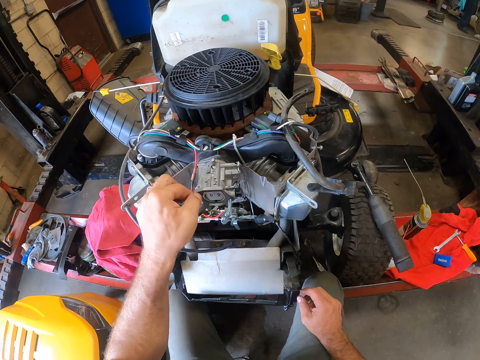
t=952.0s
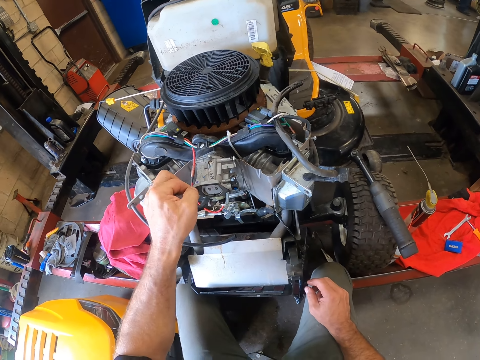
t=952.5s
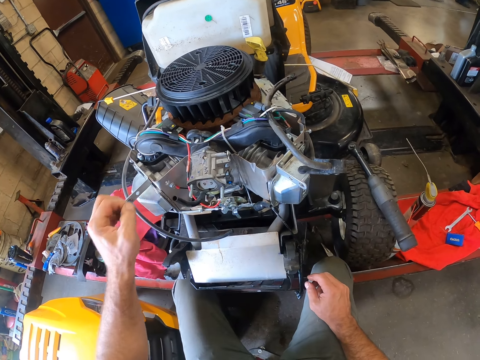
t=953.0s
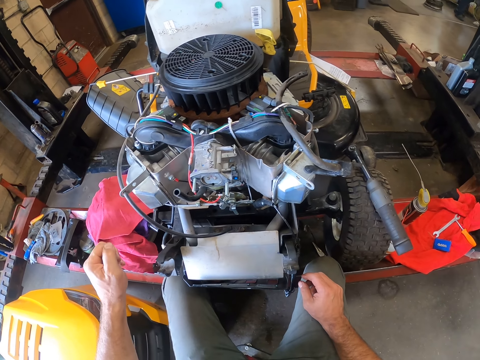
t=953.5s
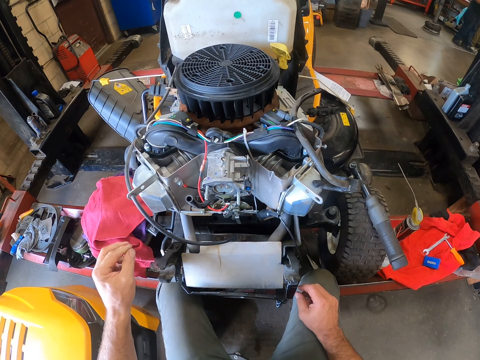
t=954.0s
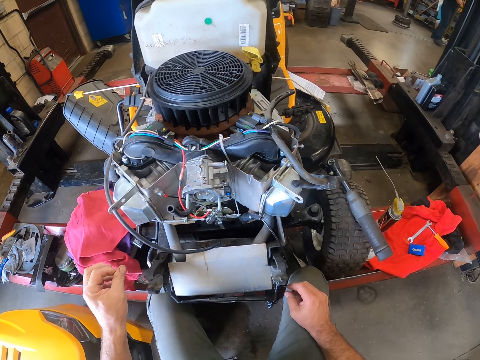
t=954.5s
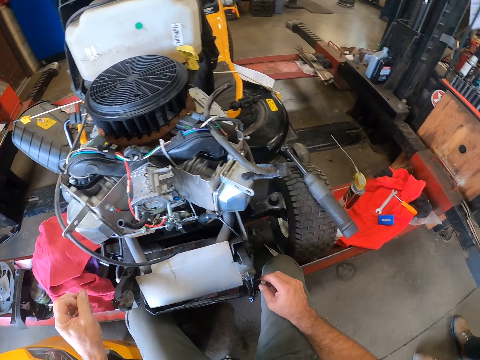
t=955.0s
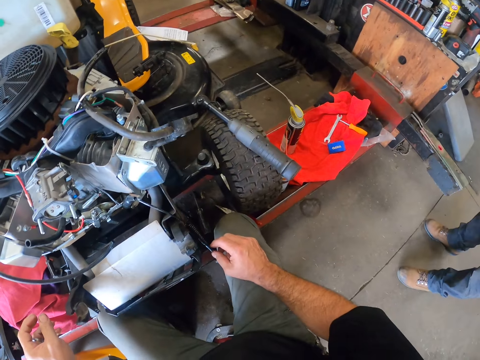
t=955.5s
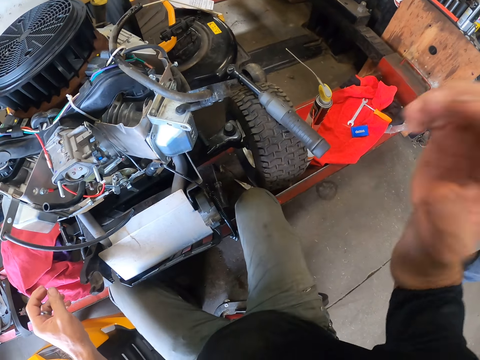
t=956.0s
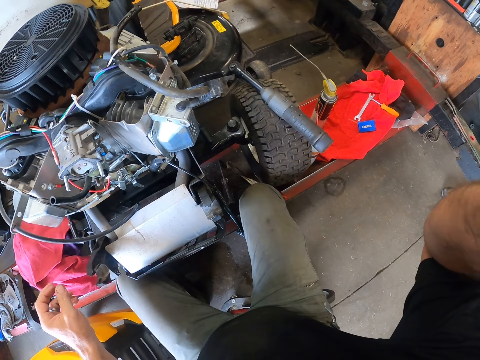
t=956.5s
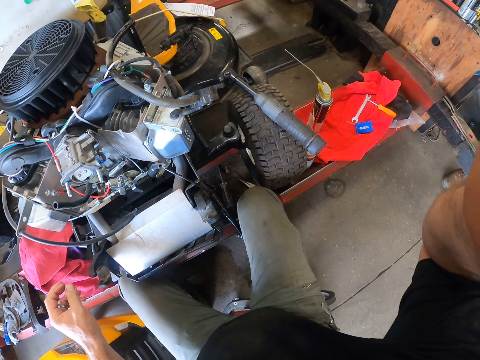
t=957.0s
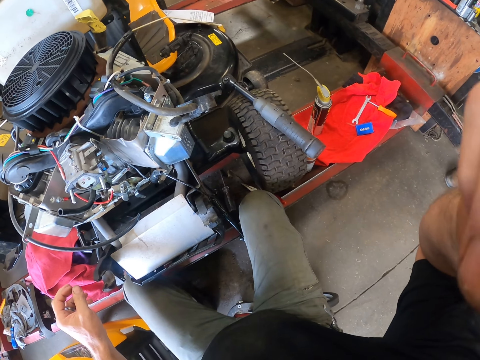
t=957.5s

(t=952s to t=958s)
A person comes near the fuel injector. The camera wearer touches the head with the right hand. They lift the hand.
